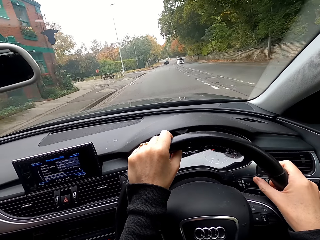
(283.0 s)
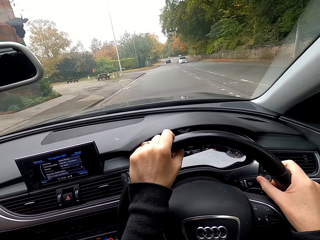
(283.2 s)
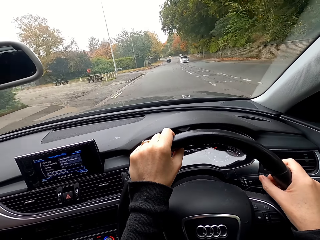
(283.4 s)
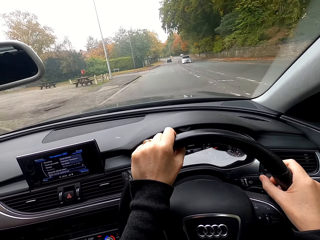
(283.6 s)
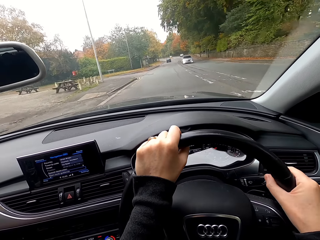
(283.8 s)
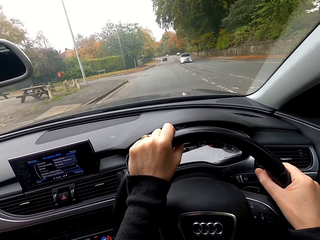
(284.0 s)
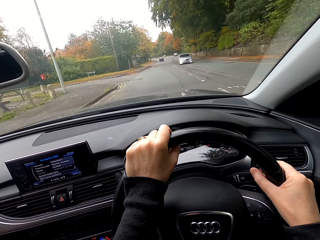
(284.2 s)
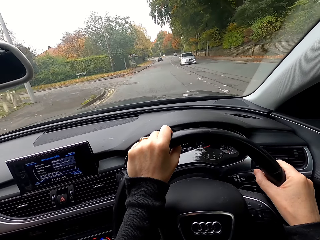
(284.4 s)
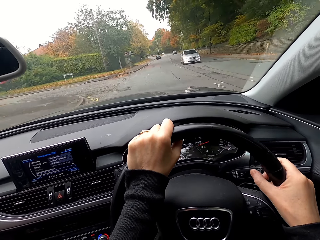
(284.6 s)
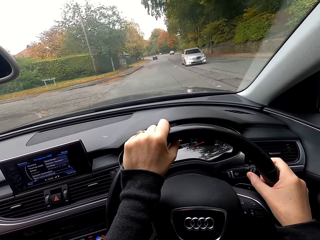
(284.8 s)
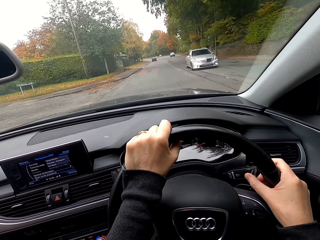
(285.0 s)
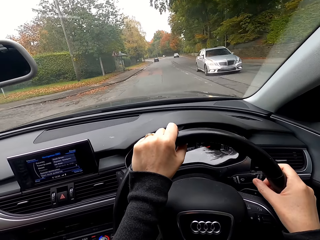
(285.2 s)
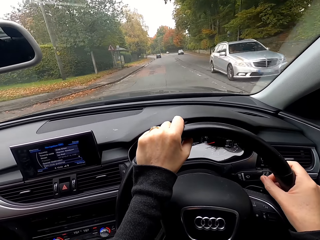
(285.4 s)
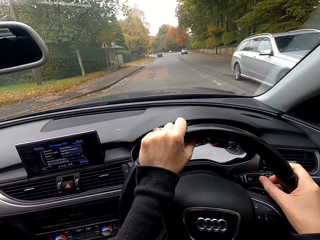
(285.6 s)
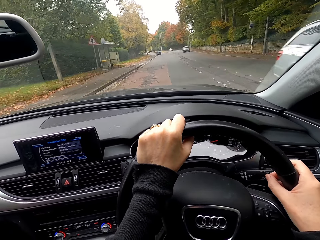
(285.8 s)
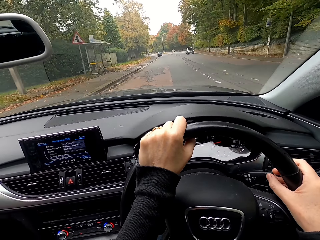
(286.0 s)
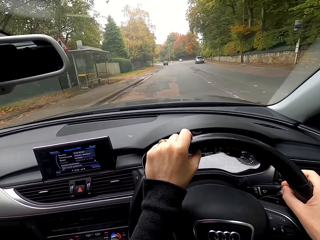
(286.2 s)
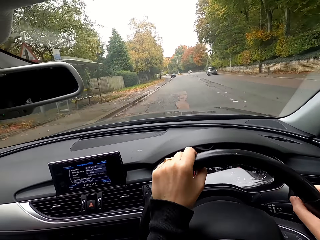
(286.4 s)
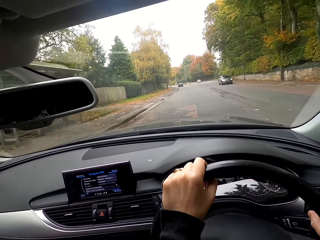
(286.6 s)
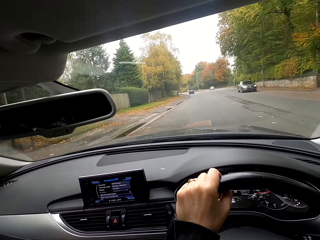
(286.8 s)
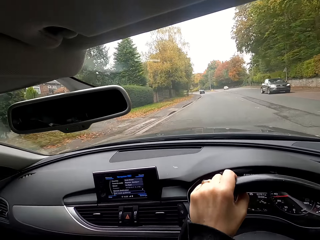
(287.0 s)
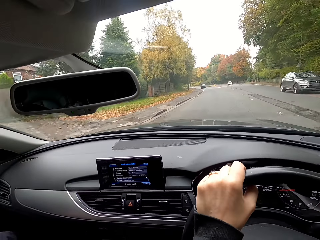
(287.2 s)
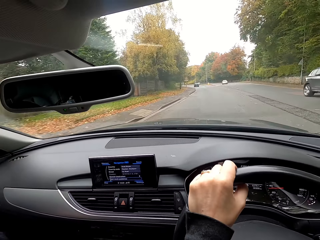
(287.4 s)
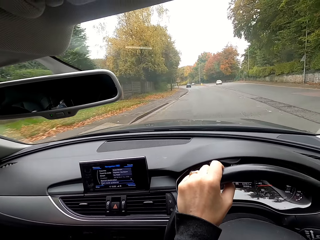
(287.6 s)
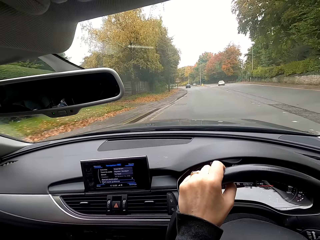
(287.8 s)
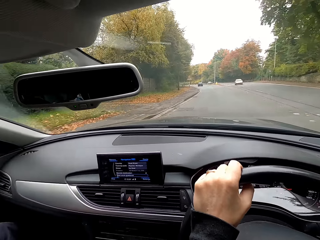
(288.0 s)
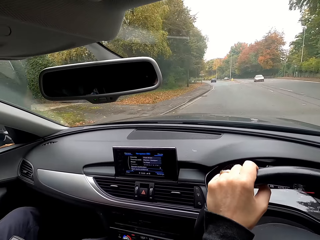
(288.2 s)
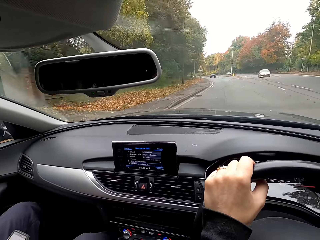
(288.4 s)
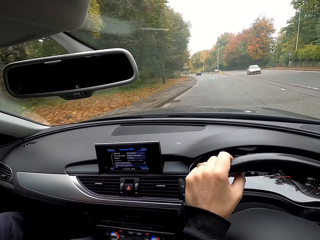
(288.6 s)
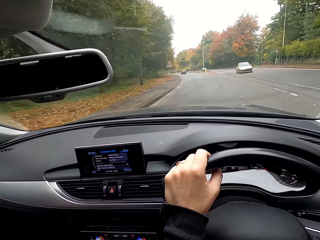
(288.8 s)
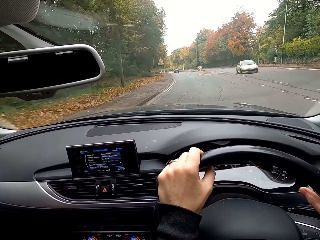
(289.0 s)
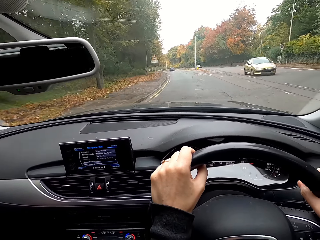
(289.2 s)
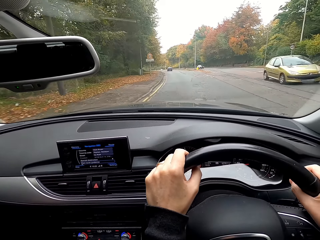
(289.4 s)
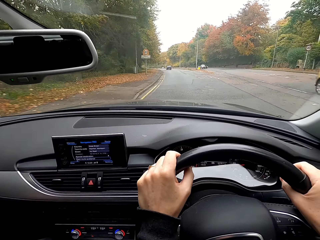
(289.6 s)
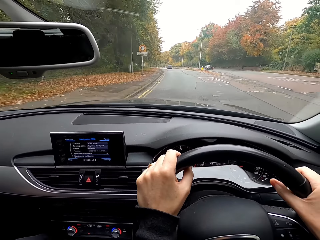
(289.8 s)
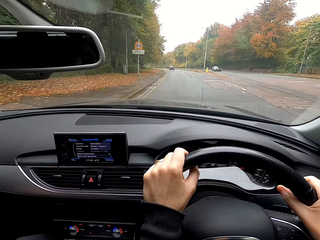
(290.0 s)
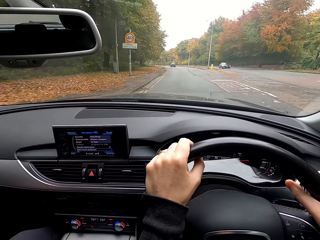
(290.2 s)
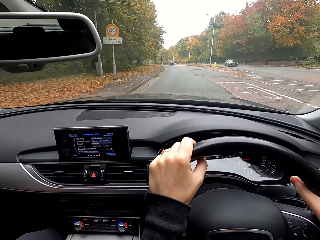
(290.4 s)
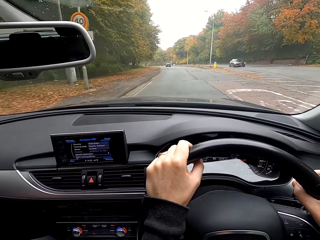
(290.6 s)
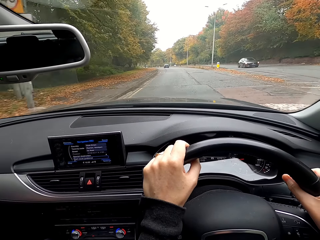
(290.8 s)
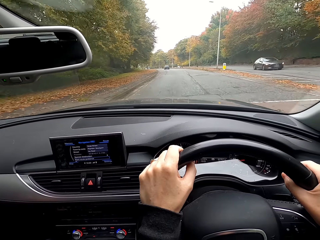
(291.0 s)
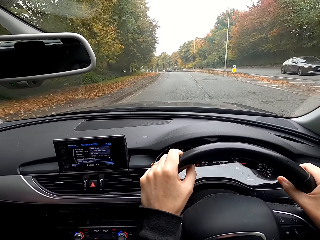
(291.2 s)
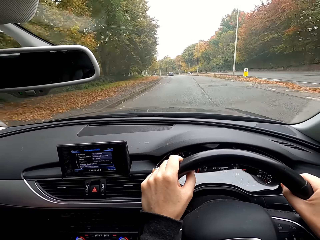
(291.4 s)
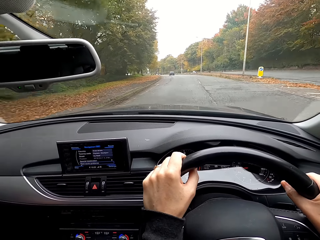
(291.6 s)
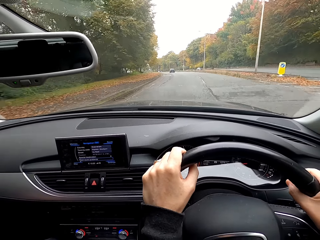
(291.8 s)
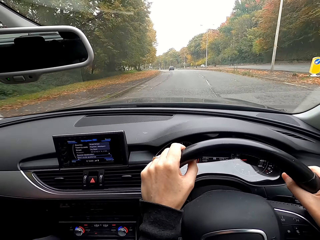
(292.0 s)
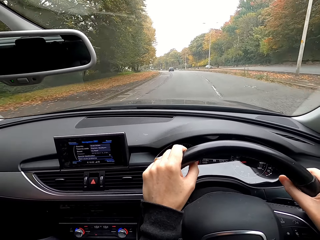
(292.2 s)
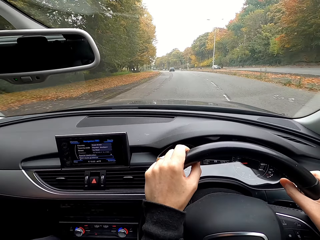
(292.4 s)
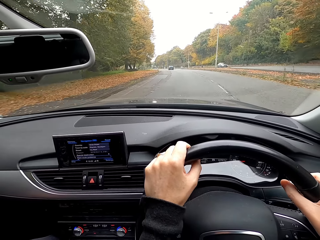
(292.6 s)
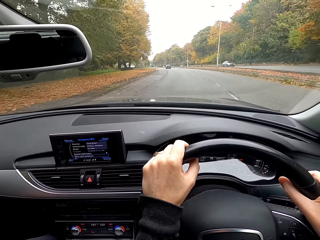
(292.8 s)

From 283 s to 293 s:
The camera wearer drives past a car. They drive past a car repeatedly.

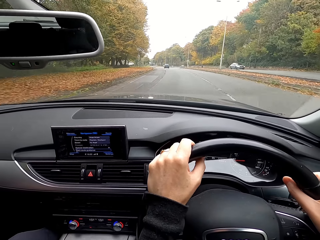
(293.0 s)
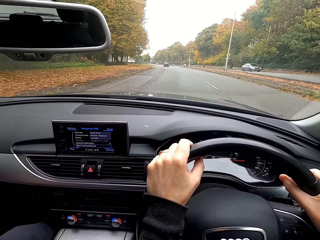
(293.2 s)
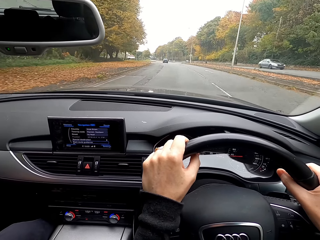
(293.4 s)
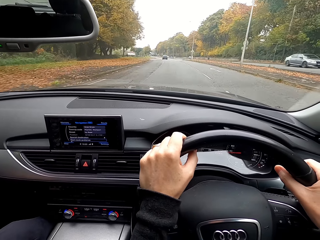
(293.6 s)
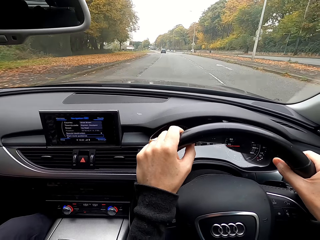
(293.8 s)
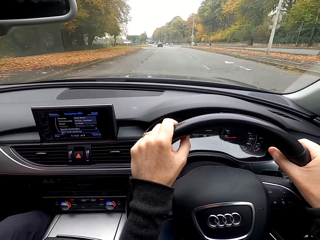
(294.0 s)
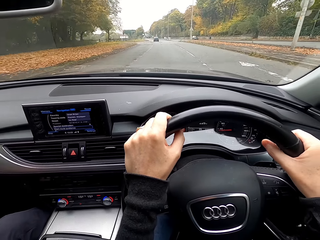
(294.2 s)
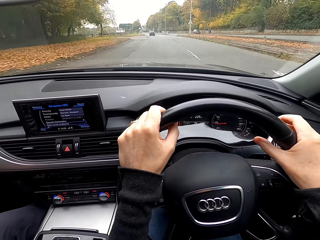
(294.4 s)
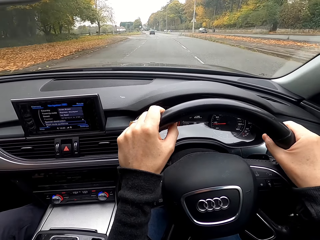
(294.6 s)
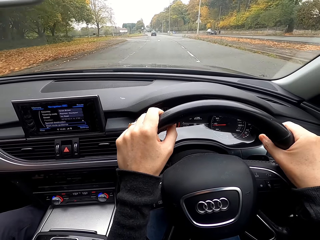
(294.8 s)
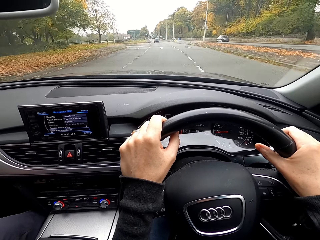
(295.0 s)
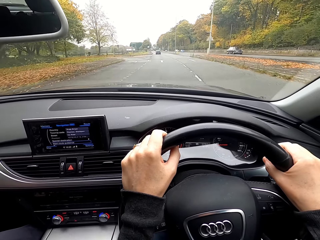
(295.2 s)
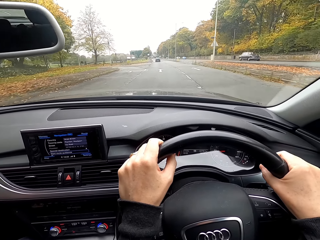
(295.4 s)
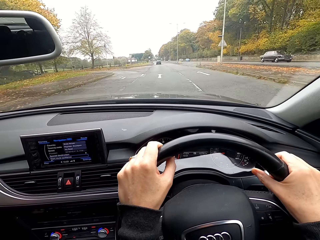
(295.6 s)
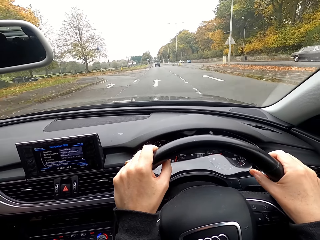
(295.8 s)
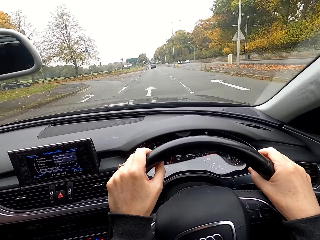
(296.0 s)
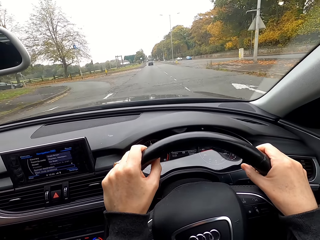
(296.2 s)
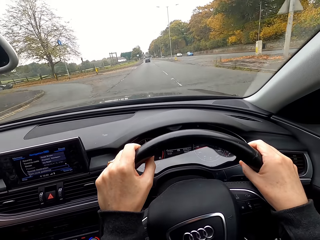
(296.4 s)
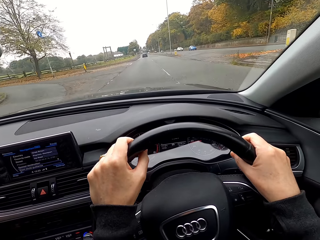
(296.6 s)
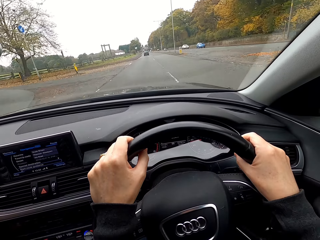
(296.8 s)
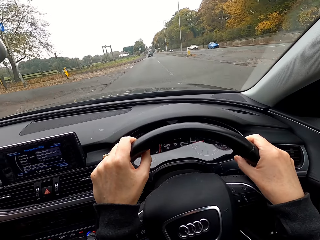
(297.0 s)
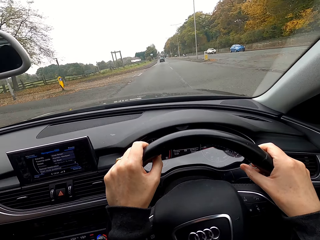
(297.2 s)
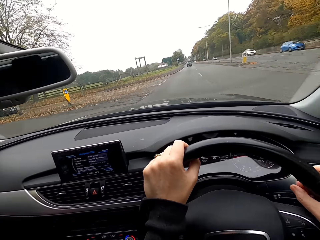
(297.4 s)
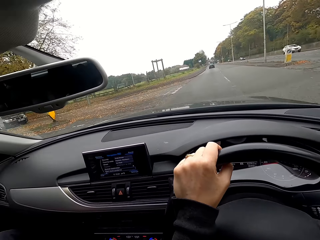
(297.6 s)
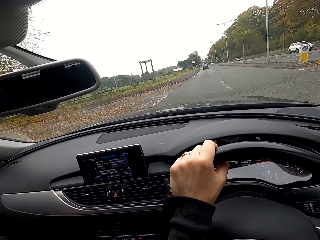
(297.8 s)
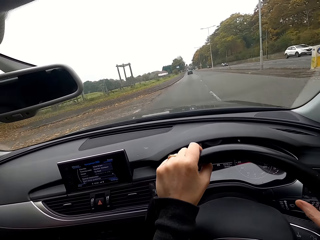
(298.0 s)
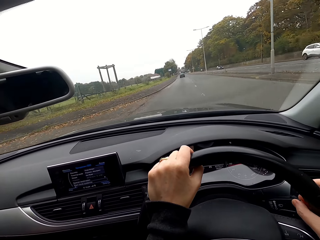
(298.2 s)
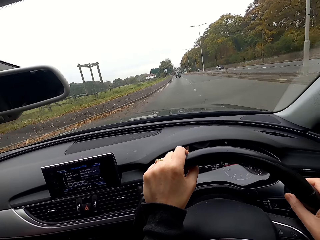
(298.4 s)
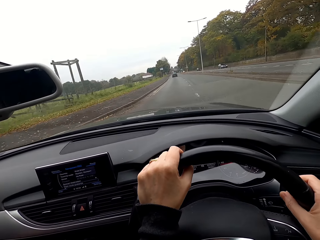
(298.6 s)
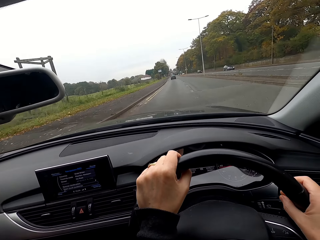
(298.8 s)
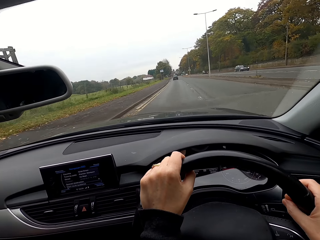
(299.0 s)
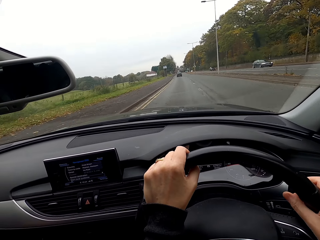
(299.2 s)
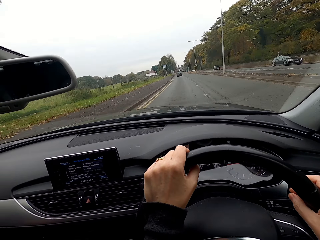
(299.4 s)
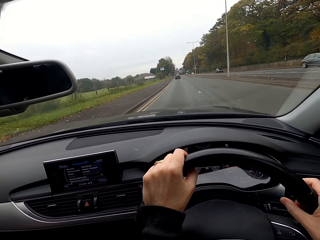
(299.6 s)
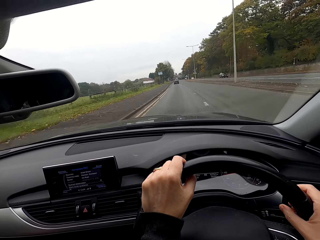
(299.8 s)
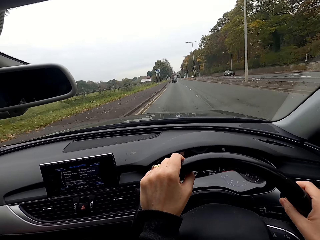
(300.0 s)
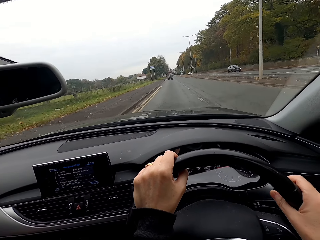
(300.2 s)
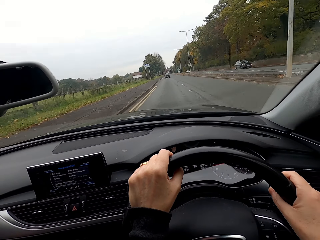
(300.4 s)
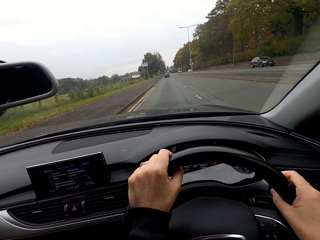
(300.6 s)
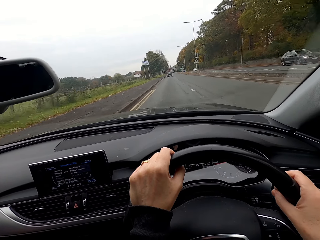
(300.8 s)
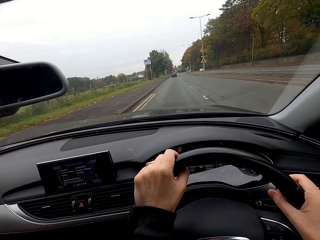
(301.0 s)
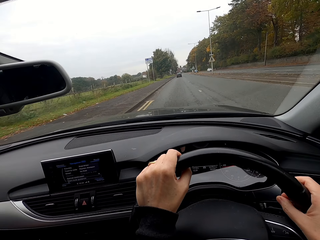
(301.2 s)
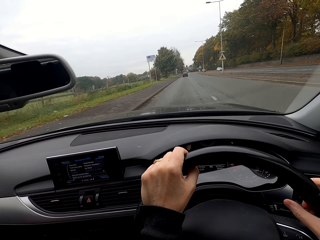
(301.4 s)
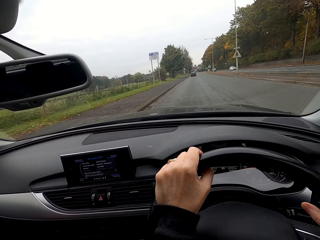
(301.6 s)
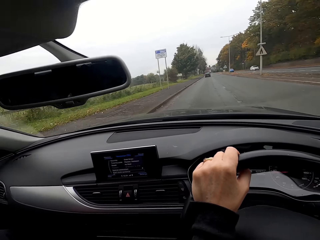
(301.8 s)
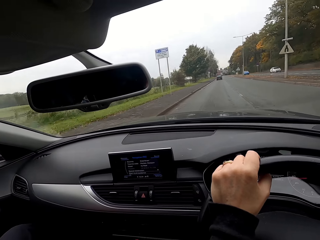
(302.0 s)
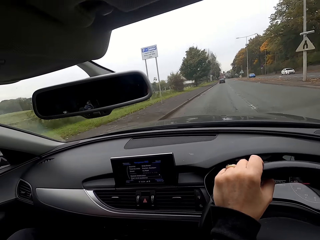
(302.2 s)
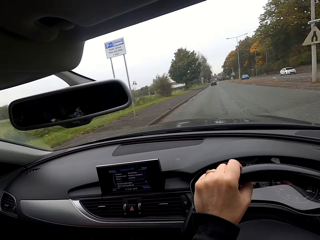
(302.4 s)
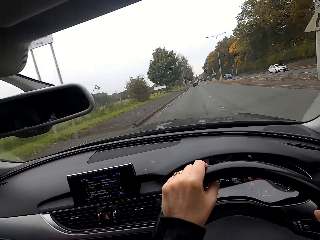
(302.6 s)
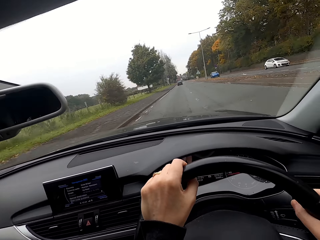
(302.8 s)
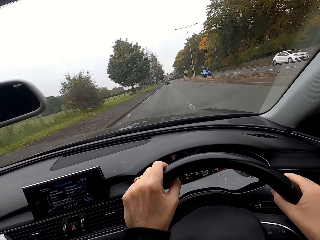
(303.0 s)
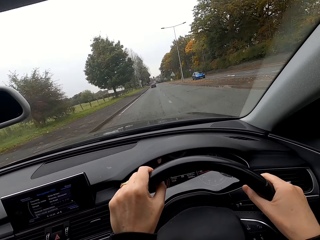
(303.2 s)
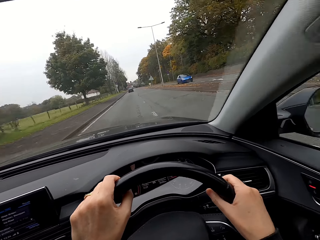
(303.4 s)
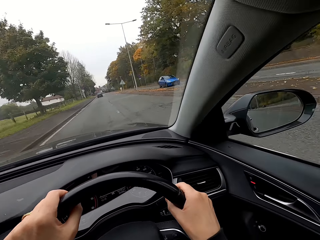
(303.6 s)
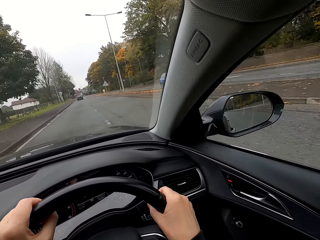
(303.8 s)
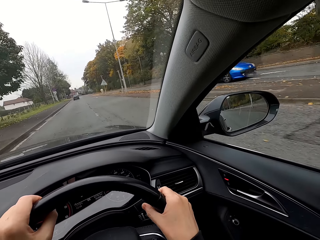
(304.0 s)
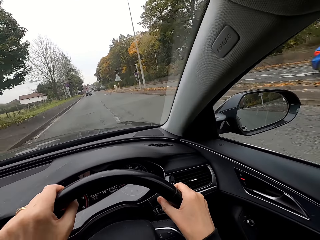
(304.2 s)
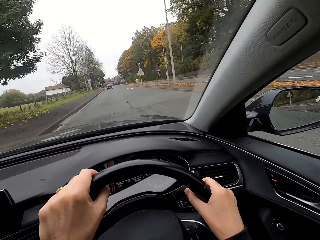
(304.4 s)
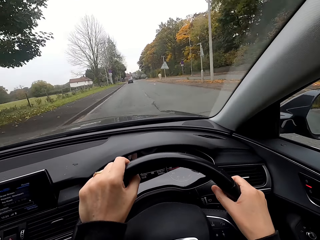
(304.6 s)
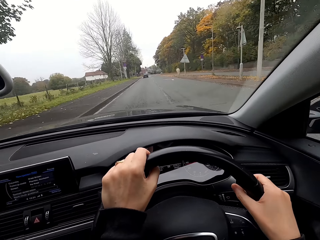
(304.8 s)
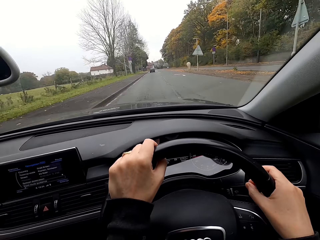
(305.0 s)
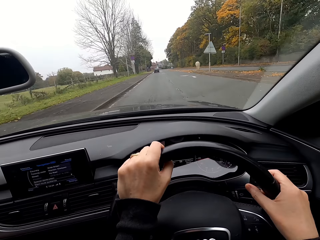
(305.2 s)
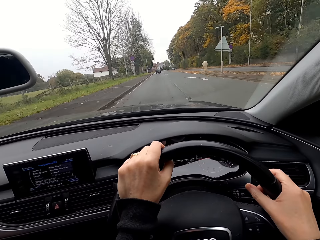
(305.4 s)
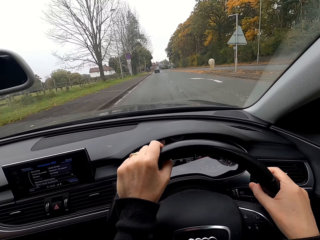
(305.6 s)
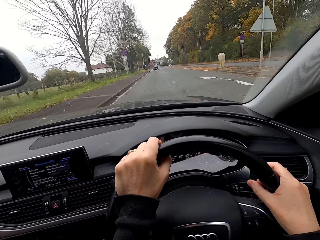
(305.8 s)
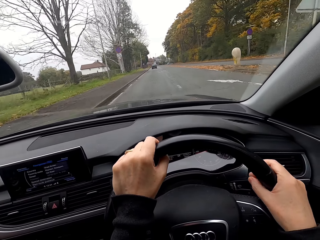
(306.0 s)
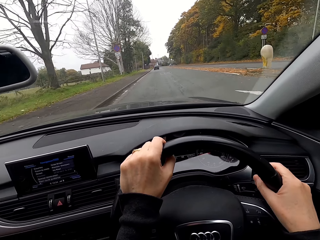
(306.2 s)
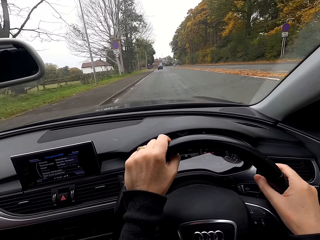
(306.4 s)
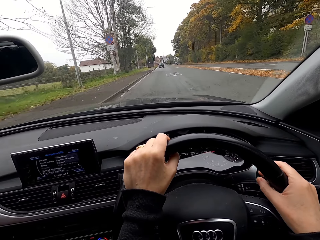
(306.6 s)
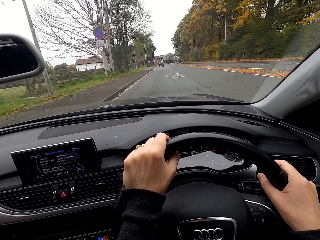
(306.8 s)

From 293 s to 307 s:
The camera wearer drives past a car. They drive past a car repeatedly.
